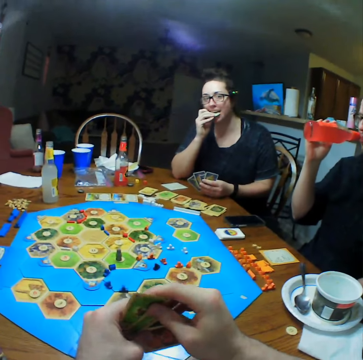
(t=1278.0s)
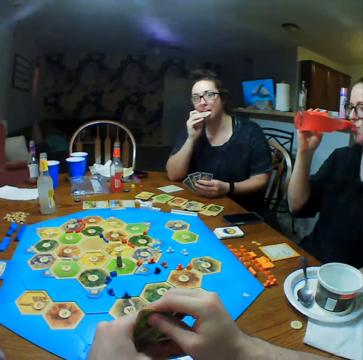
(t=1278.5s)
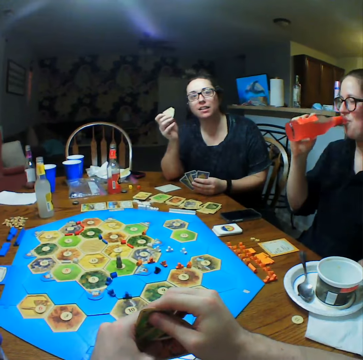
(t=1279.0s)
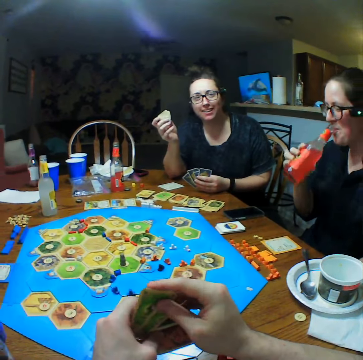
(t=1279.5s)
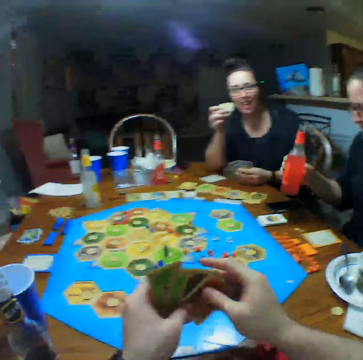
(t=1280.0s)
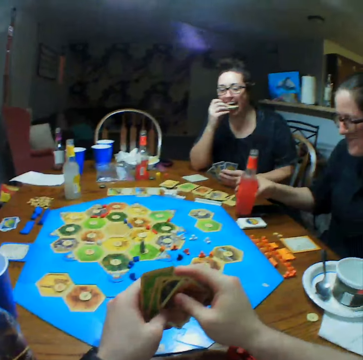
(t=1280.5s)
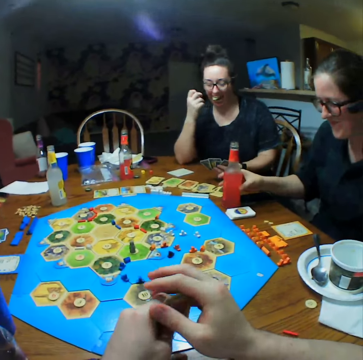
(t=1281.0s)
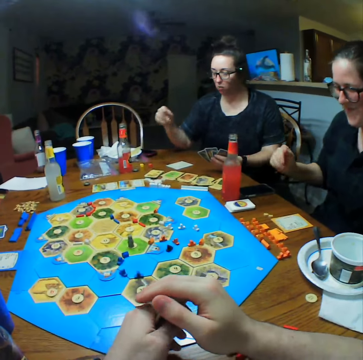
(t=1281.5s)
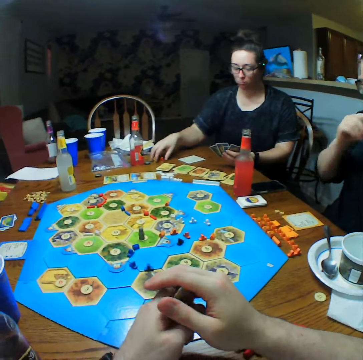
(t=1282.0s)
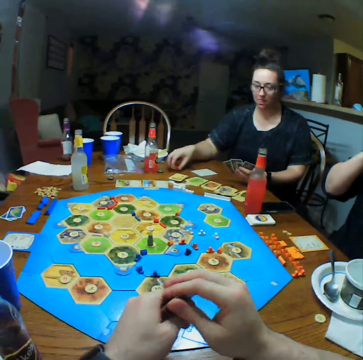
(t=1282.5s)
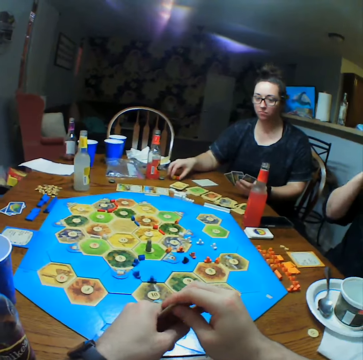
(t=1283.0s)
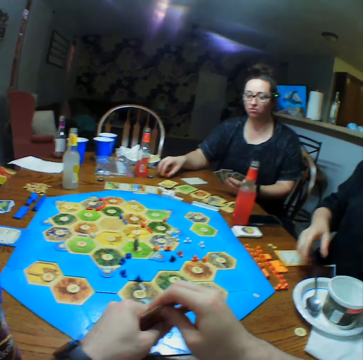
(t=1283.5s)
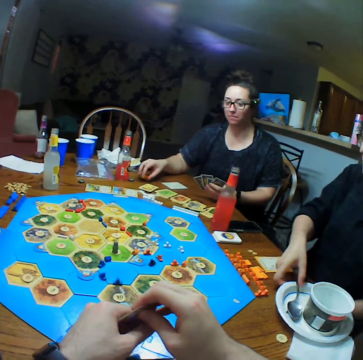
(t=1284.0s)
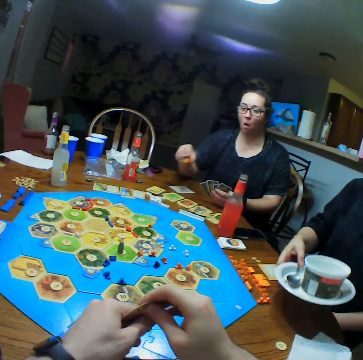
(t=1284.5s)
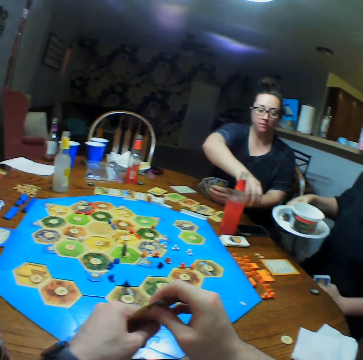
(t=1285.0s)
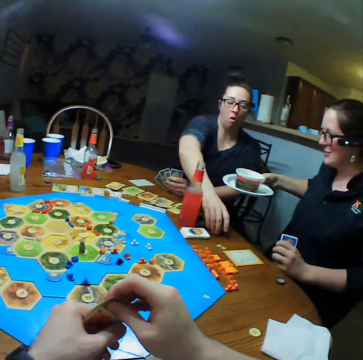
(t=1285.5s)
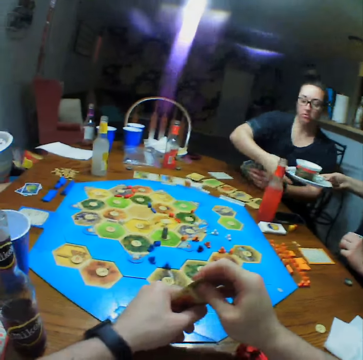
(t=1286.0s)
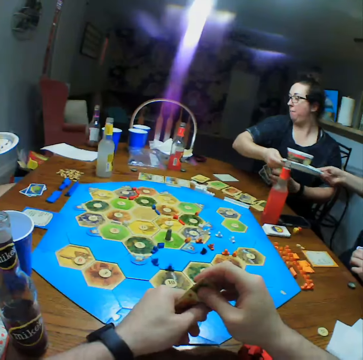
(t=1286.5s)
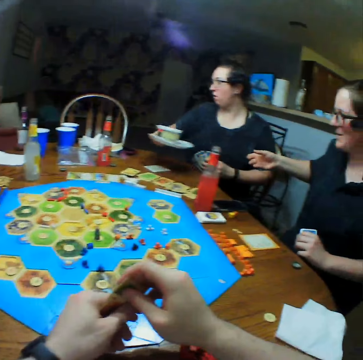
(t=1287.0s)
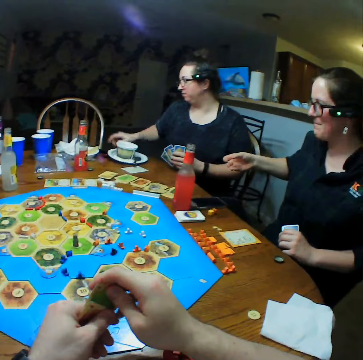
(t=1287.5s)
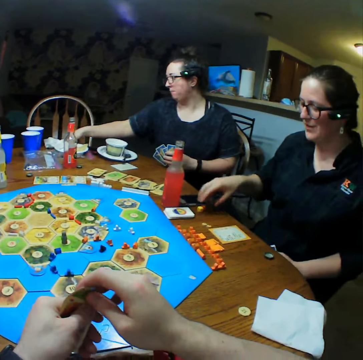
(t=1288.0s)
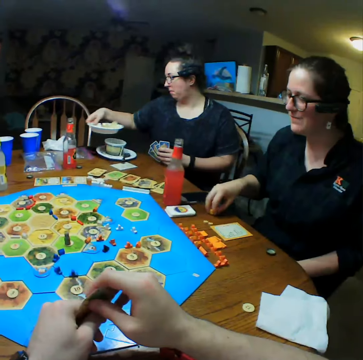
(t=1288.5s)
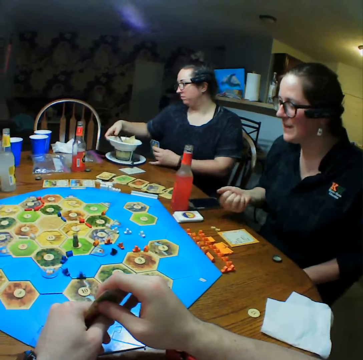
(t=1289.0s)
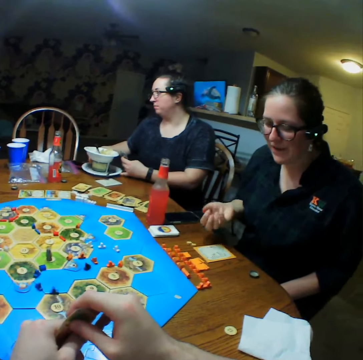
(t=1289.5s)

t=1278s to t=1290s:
A person eats crisps. Another person puts a bottle on the table. The camera wearer holds cards. The first person takes a dice on the table. The second person picks utensils. The first person puts the dice on the table. The first person takes the utensils from the second person. The first person picks a plate. The second person takes the dice on the table.

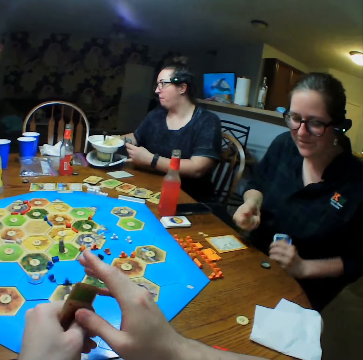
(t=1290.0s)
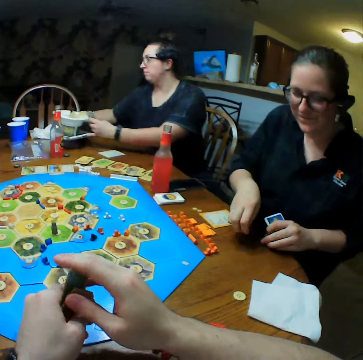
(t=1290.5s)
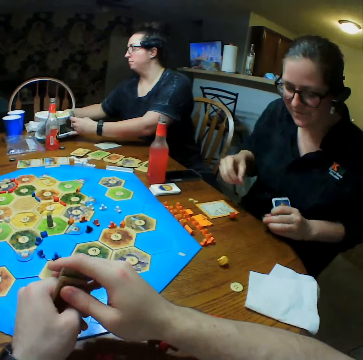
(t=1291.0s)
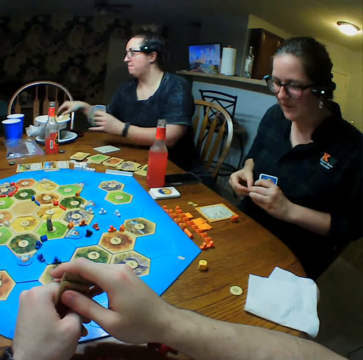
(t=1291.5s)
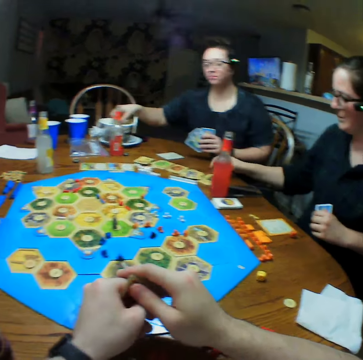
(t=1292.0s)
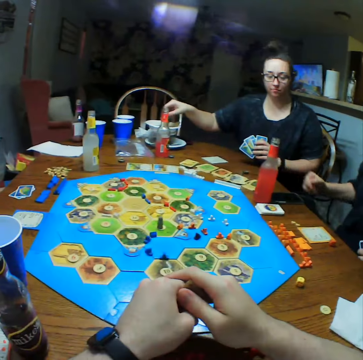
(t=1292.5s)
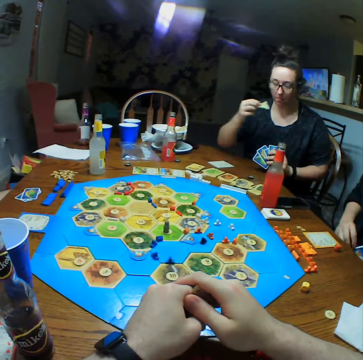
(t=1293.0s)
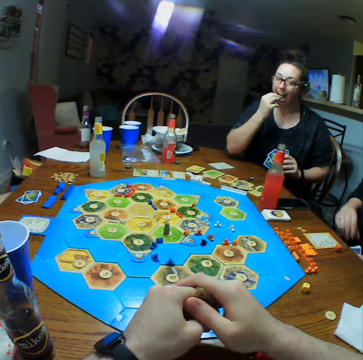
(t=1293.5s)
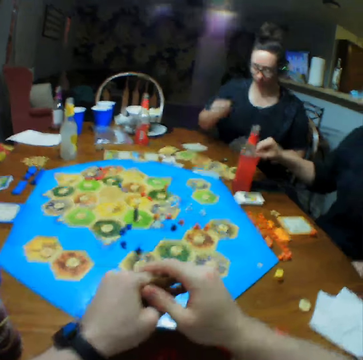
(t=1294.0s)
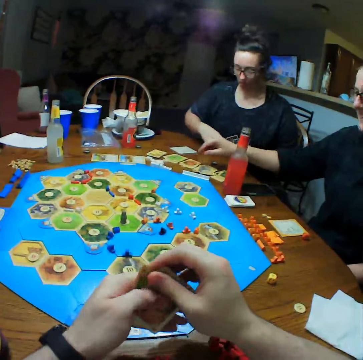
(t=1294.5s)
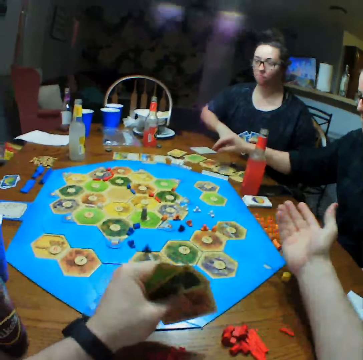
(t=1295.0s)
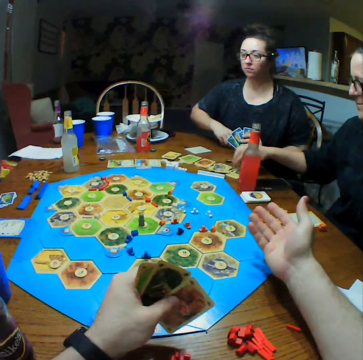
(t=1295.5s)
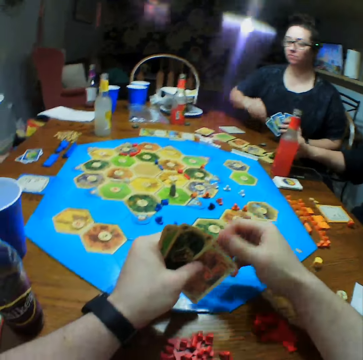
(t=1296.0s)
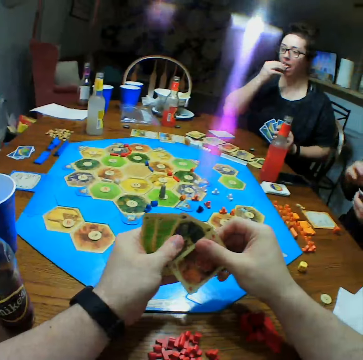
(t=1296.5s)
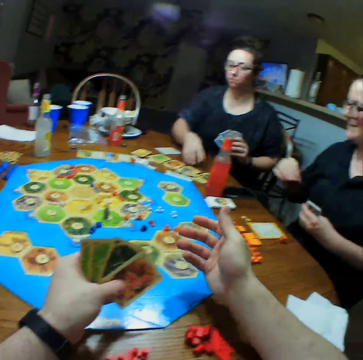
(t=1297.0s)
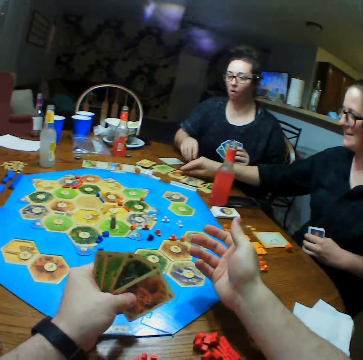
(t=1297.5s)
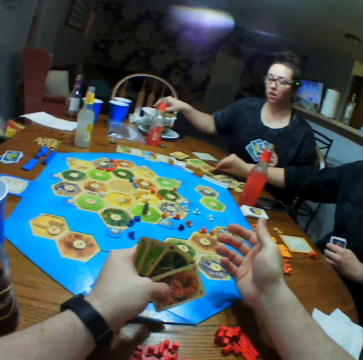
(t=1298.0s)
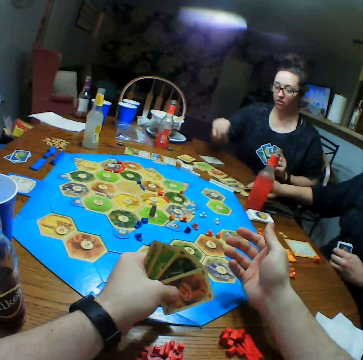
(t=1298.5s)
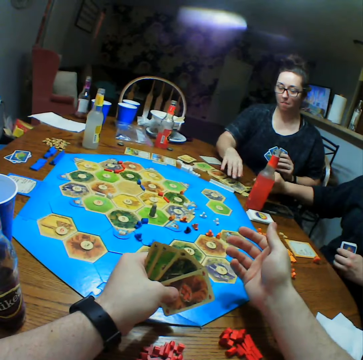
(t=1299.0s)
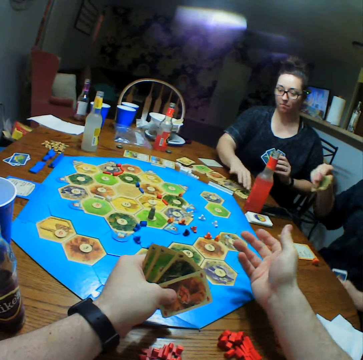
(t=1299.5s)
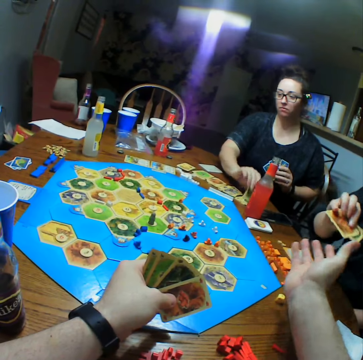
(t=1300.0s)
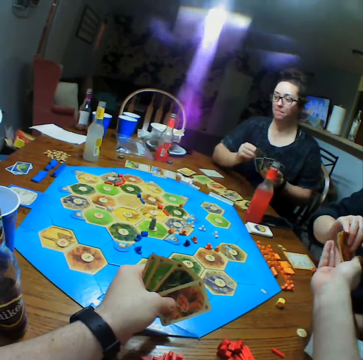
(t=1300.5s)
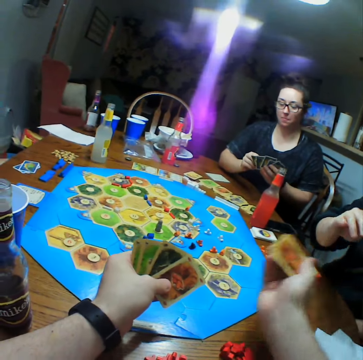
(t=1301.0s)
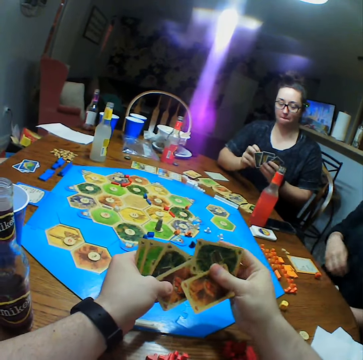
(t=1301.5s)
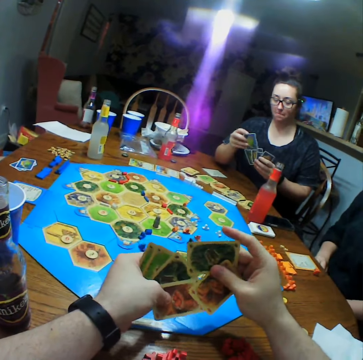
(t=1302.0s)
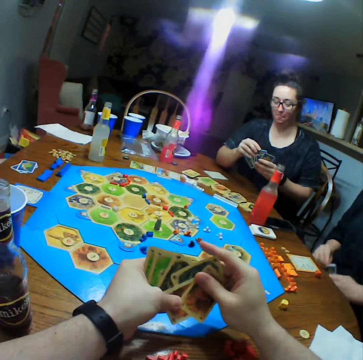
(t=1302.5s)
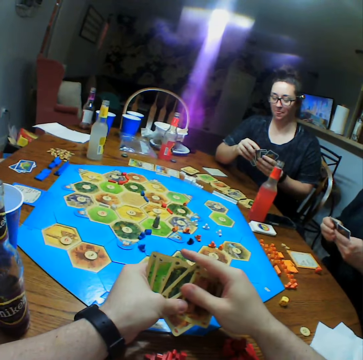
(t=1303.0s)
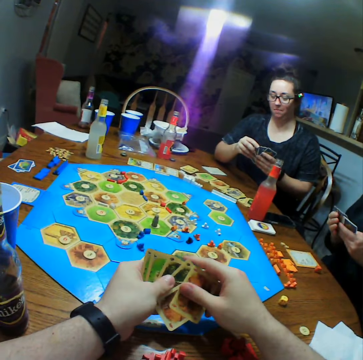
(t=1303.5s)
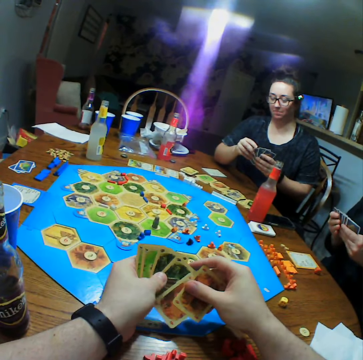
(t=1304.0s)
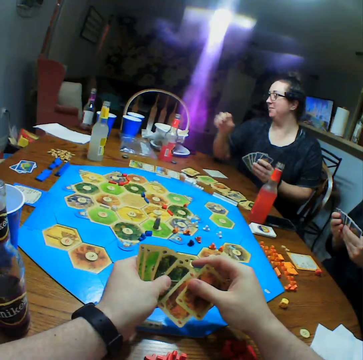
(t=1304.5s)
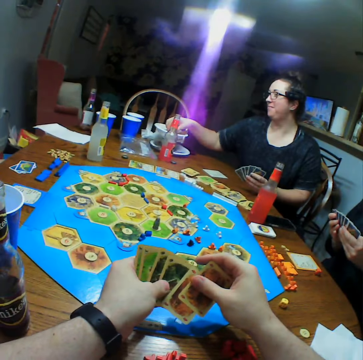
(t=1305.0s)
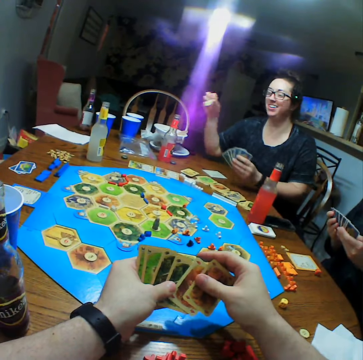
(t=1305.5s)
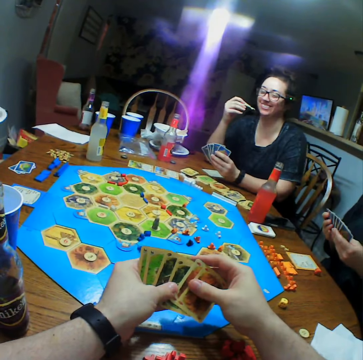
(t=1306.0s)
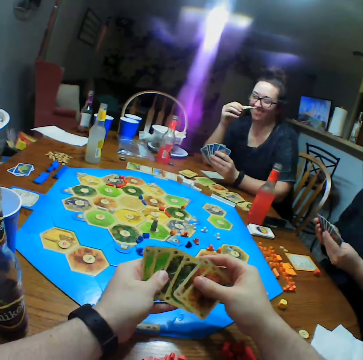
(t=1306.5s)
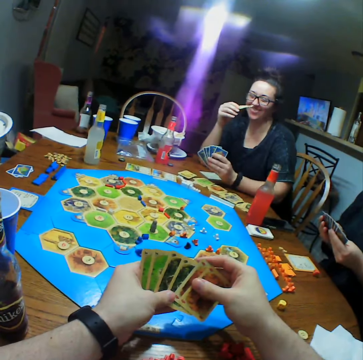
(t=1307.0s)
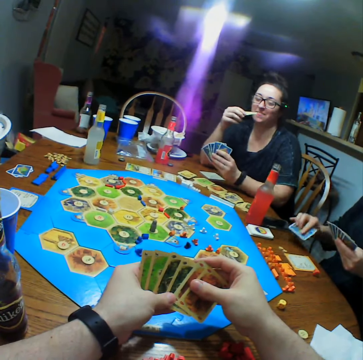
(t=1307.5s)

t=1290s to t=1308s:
A person throws the dice on the table. The person drops the dice on the table. The person drops another dice on the table. Another person eats crisps. The camera wearer holds picks. The first person takes a card on the table. The first person drops crisps on the table. The second person picks cards. The first person gives the camera wearer a card. The camera wearer picks cards from the first person. They arrange the cards. The second person selects cards. The first person selects cards. The second person picks crisps and eats the crisps.

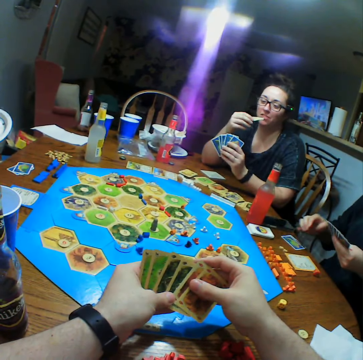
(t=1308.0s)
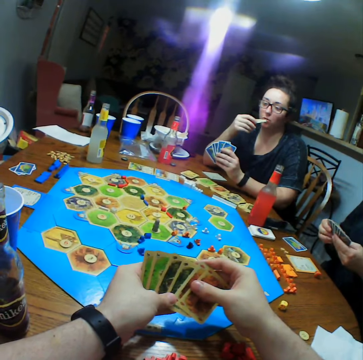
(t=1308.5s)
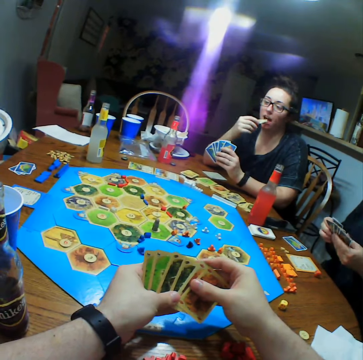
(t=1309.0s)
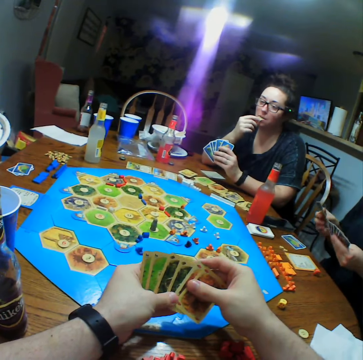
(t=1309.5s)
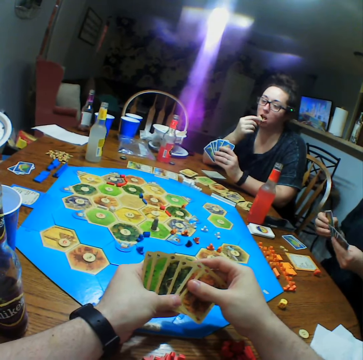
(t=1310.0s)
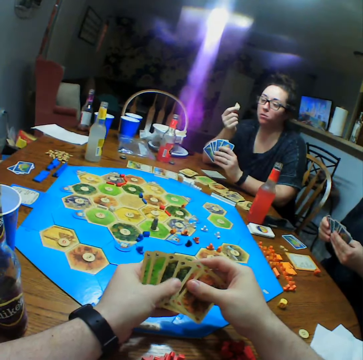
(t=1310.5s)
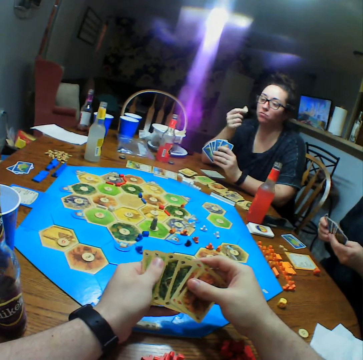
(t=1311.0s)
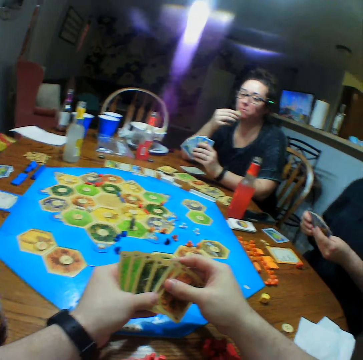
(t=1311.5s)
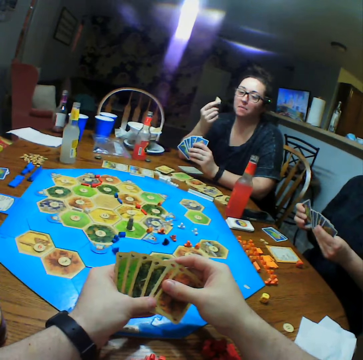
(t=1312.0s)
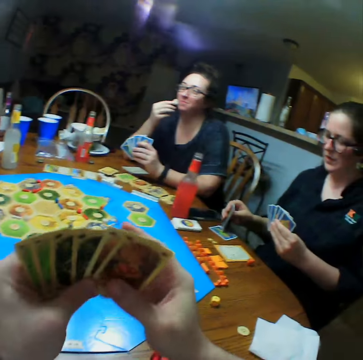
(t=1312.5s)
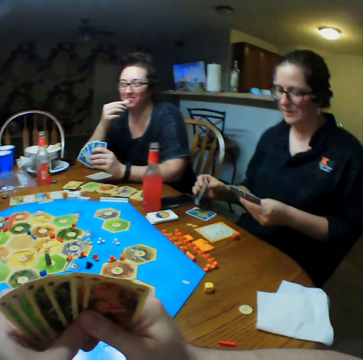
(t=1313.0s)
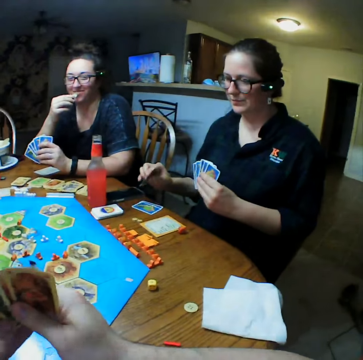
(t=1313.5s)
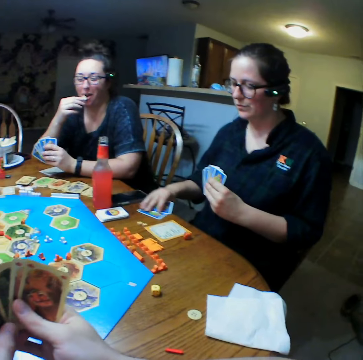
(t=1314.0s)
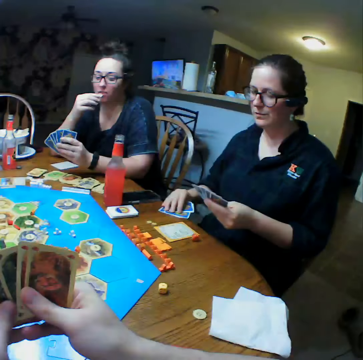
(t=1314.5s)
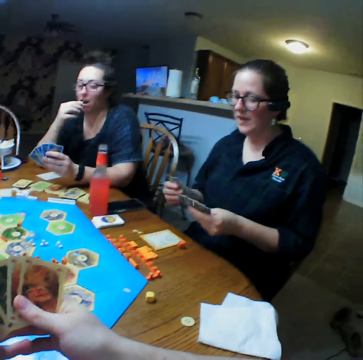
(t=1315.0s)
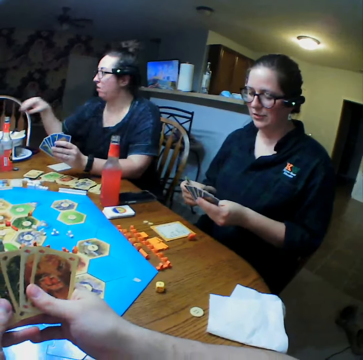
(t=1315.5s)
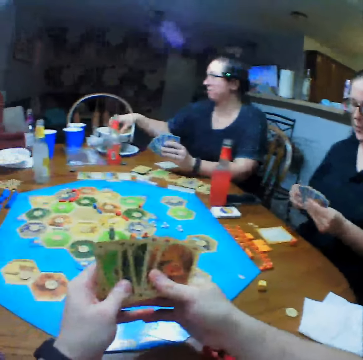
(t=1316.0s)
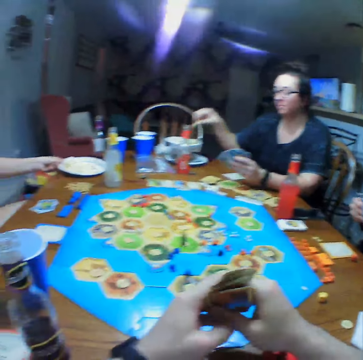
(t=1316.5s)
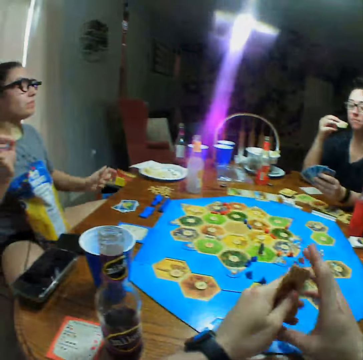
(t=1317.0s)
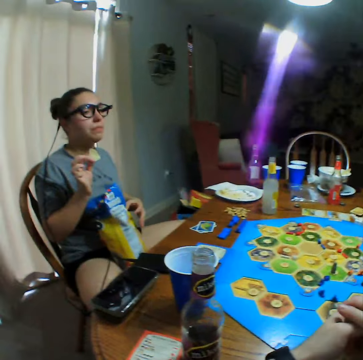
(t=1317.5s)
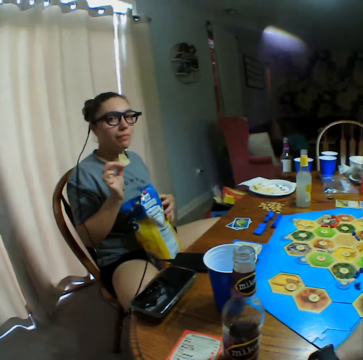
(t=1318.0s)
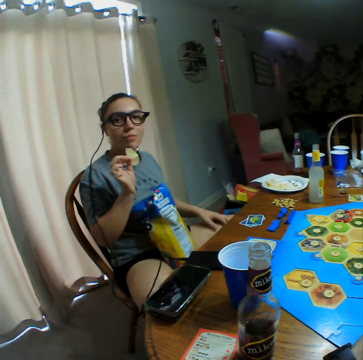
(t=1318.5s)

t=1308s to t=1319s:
A person puts a card on the table. The person selects. The camera wearer selects cards. Another person eats crisps. The first person picks cards. The second person picks the crisps. A third person puts a plate on the table.
